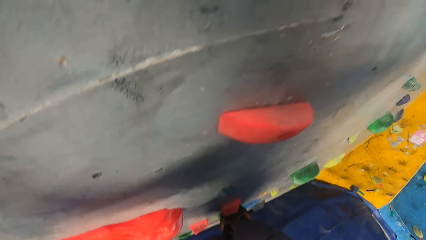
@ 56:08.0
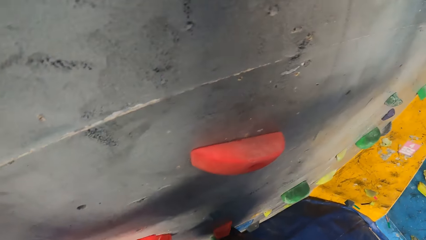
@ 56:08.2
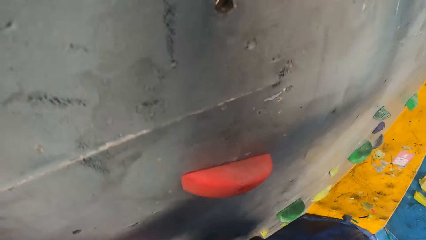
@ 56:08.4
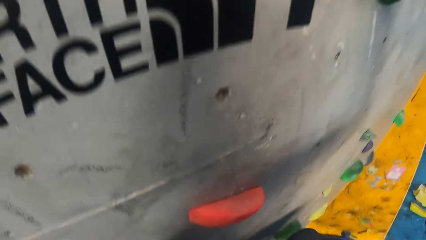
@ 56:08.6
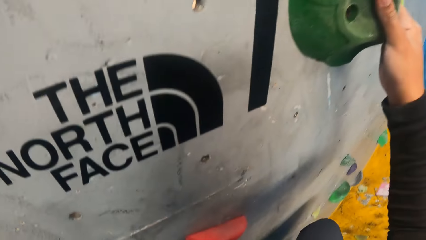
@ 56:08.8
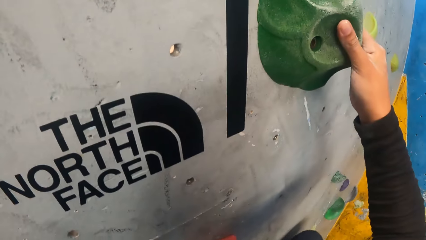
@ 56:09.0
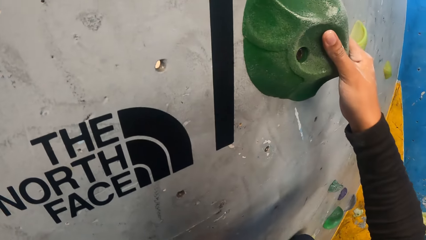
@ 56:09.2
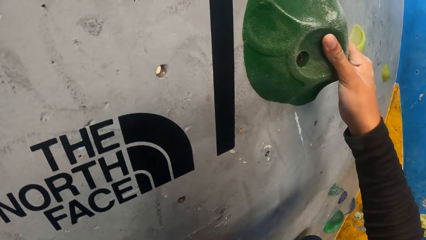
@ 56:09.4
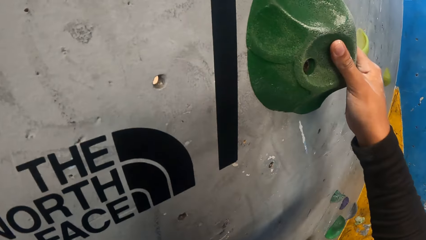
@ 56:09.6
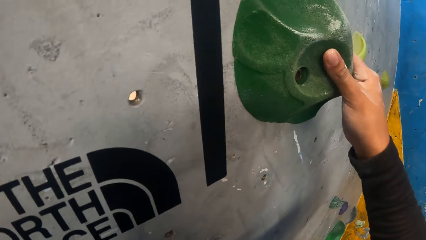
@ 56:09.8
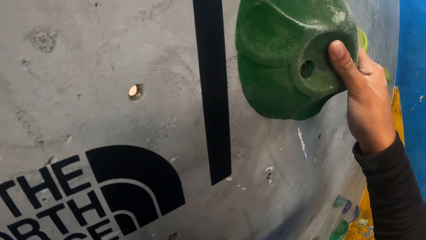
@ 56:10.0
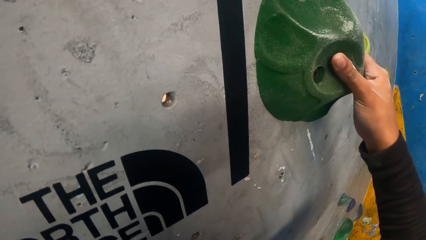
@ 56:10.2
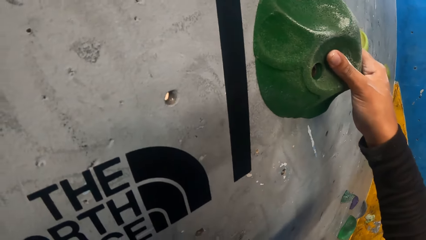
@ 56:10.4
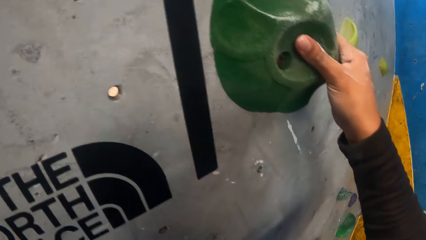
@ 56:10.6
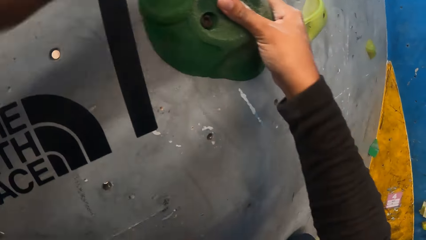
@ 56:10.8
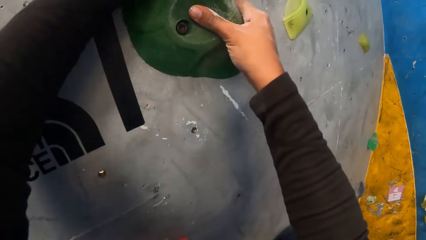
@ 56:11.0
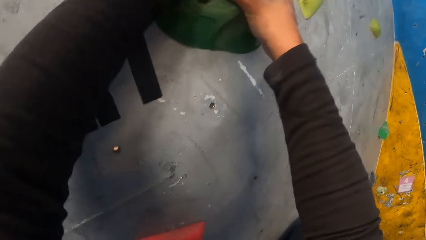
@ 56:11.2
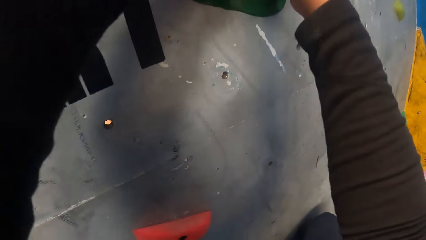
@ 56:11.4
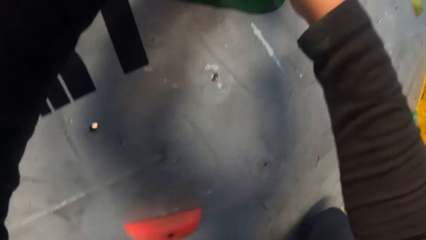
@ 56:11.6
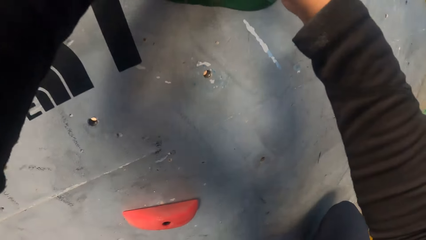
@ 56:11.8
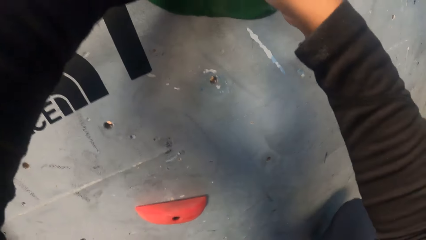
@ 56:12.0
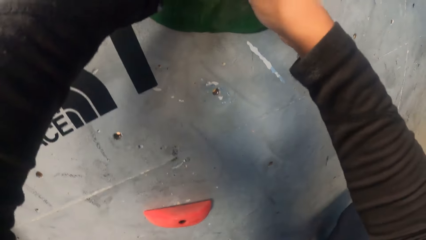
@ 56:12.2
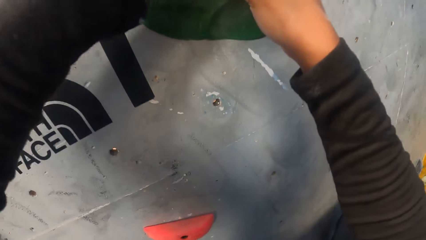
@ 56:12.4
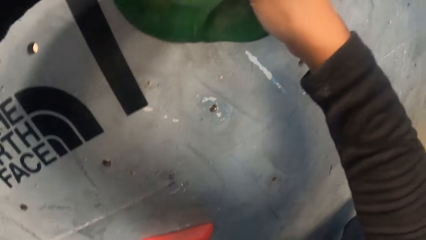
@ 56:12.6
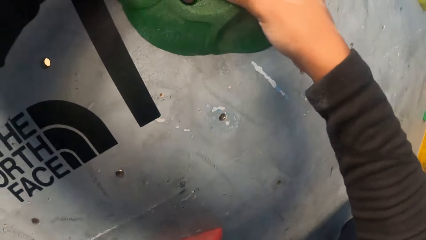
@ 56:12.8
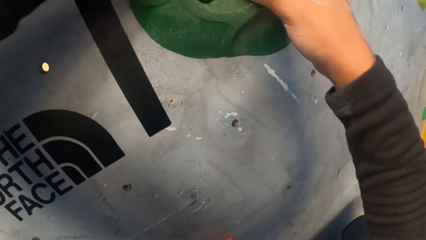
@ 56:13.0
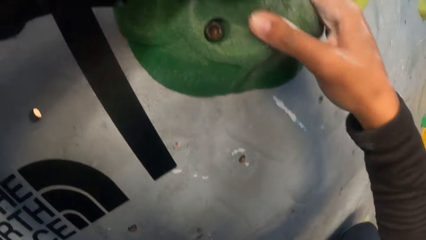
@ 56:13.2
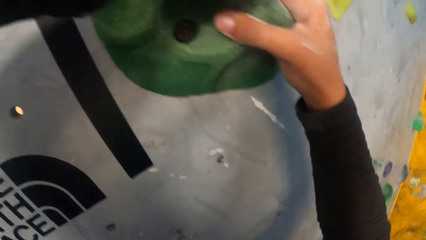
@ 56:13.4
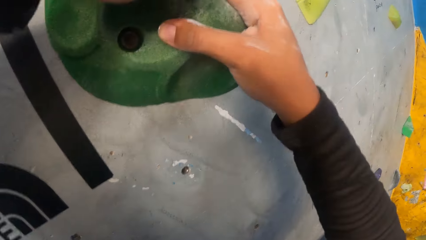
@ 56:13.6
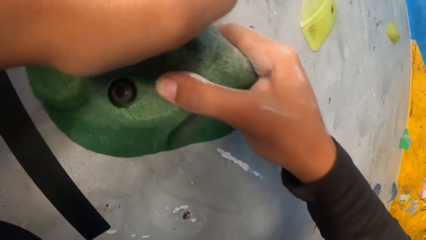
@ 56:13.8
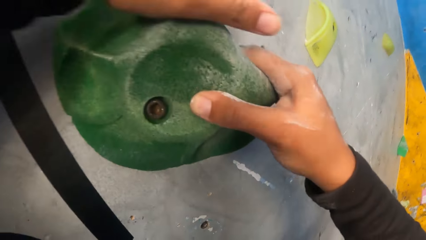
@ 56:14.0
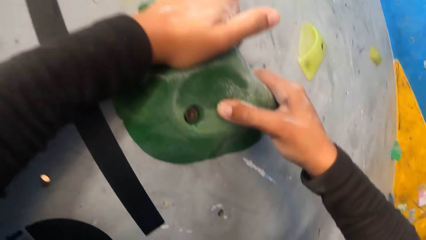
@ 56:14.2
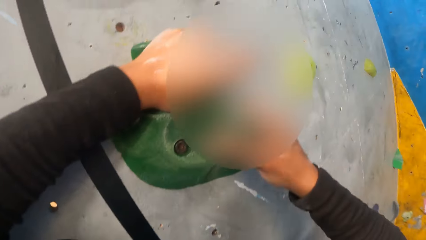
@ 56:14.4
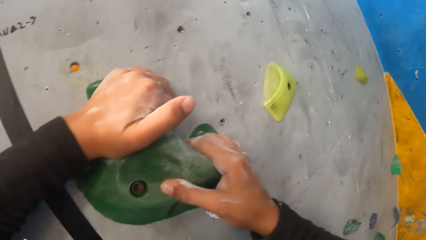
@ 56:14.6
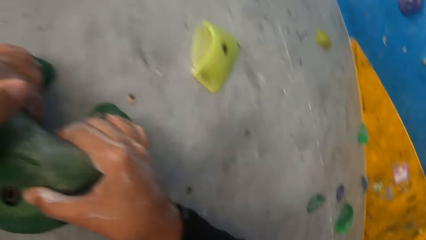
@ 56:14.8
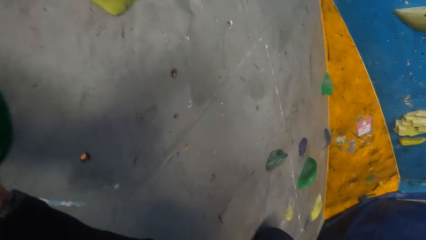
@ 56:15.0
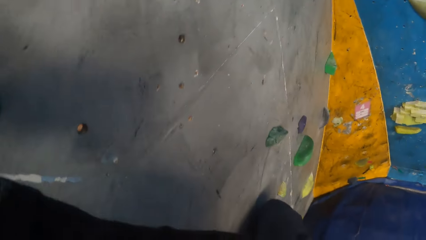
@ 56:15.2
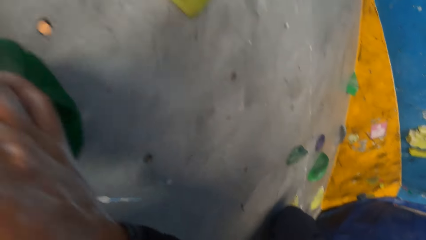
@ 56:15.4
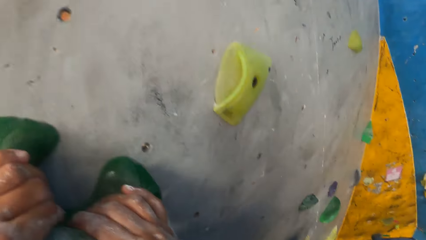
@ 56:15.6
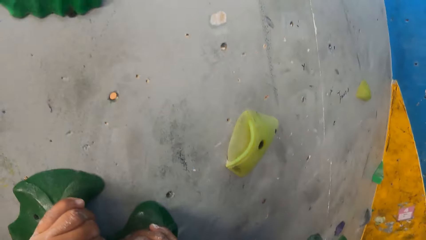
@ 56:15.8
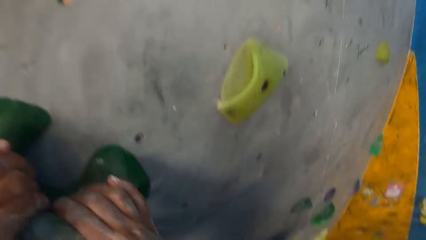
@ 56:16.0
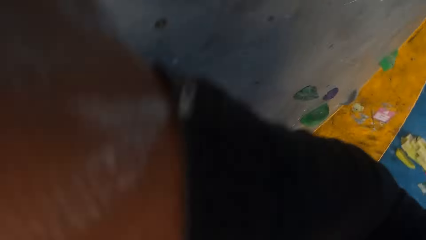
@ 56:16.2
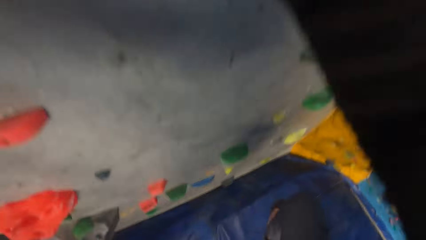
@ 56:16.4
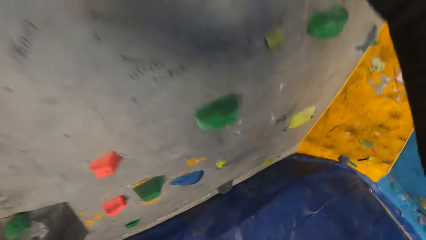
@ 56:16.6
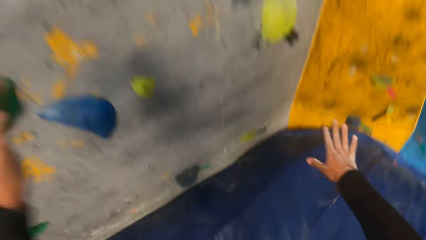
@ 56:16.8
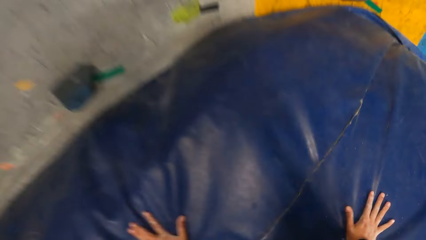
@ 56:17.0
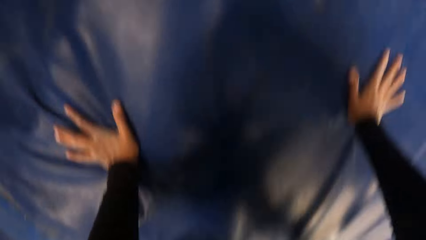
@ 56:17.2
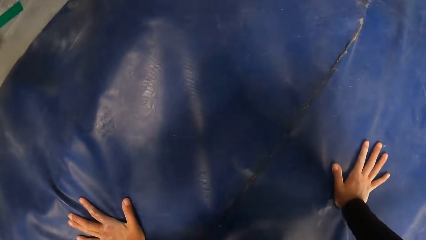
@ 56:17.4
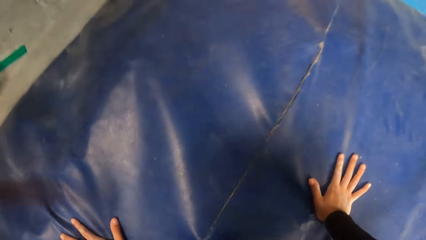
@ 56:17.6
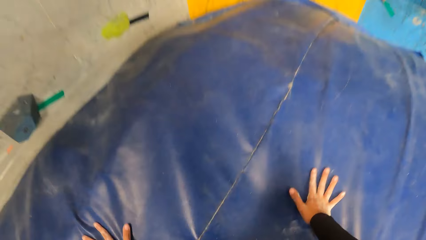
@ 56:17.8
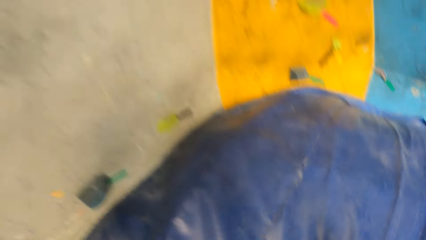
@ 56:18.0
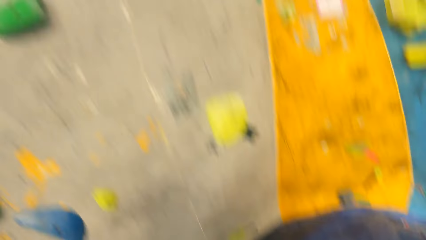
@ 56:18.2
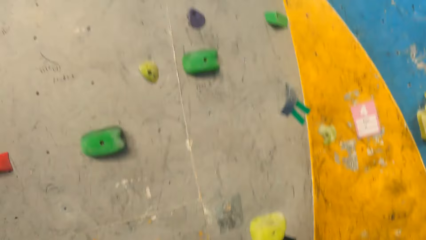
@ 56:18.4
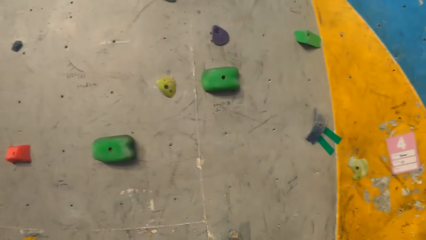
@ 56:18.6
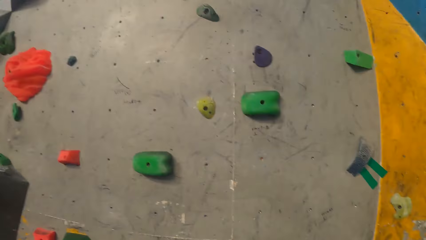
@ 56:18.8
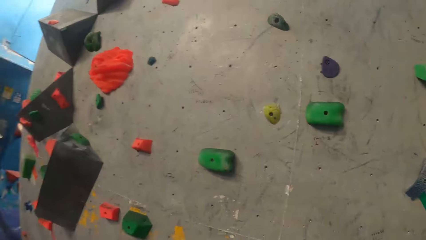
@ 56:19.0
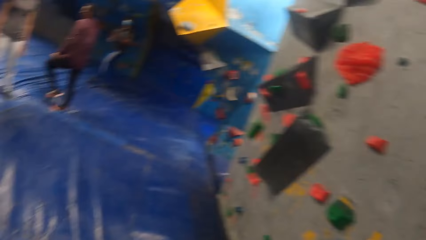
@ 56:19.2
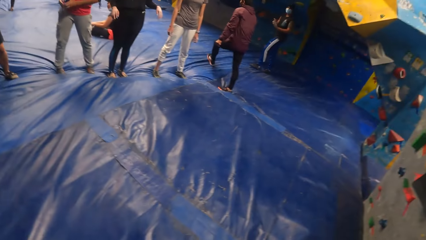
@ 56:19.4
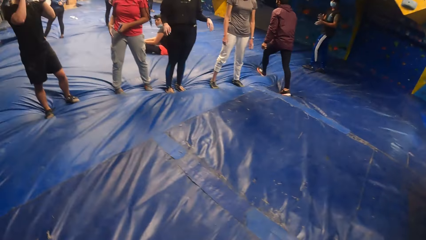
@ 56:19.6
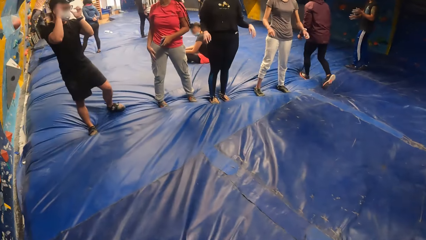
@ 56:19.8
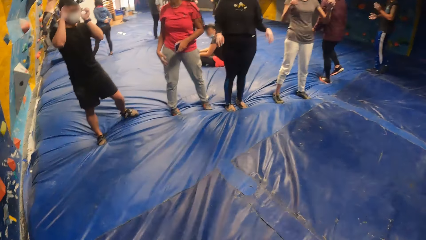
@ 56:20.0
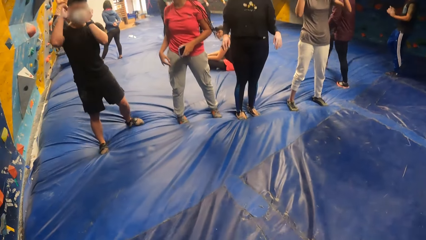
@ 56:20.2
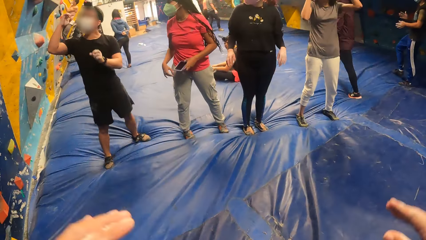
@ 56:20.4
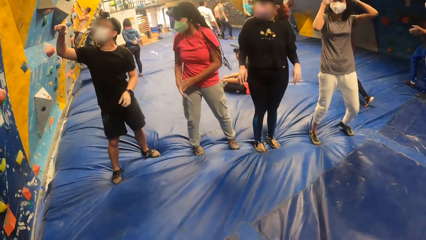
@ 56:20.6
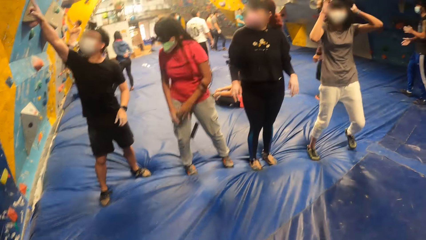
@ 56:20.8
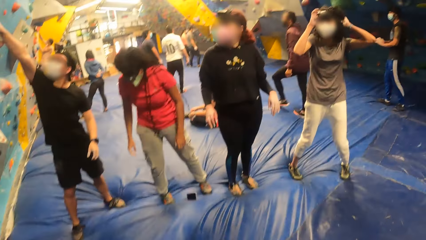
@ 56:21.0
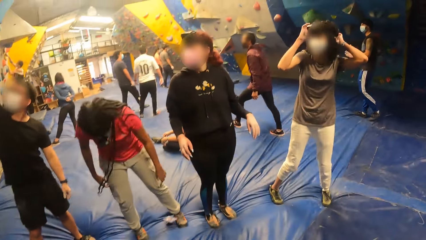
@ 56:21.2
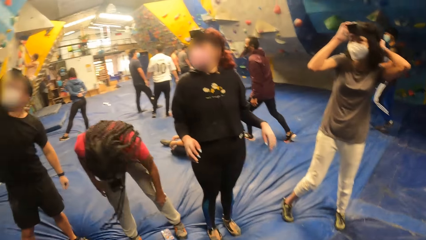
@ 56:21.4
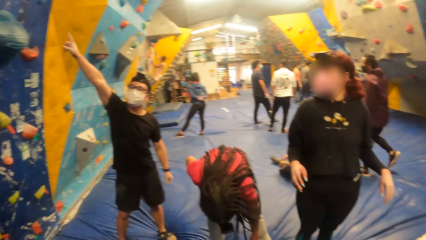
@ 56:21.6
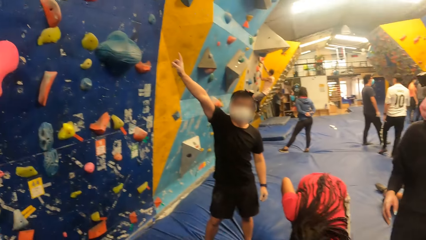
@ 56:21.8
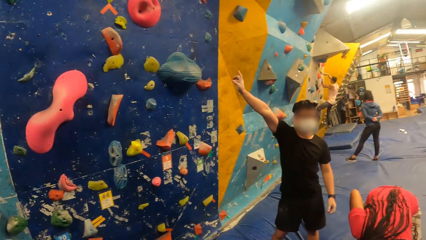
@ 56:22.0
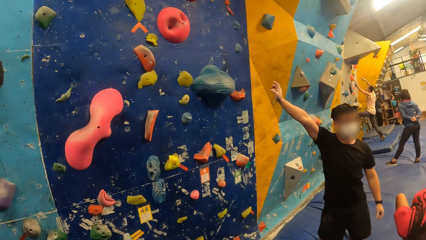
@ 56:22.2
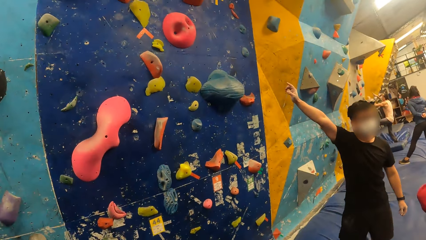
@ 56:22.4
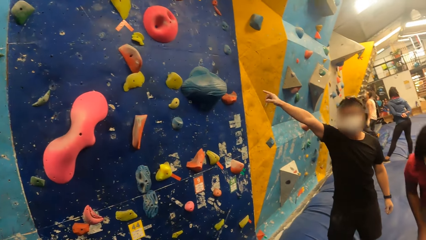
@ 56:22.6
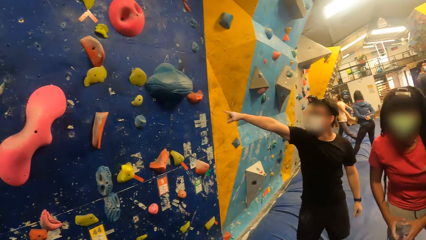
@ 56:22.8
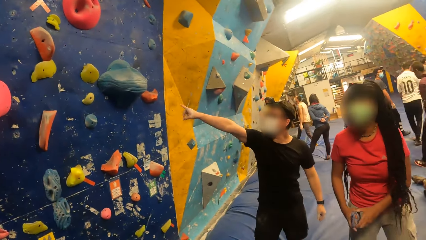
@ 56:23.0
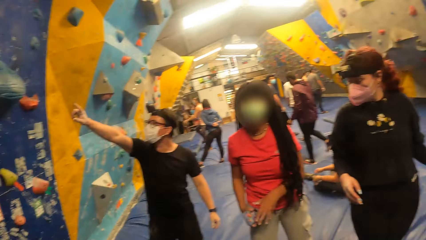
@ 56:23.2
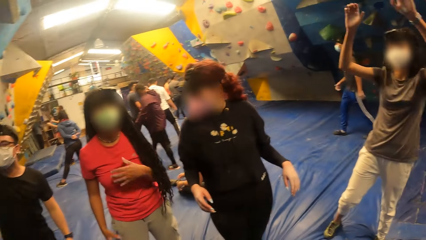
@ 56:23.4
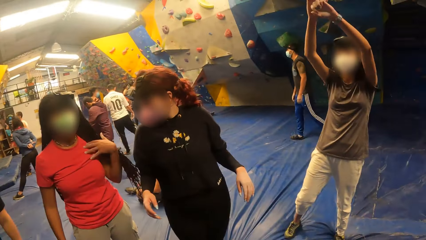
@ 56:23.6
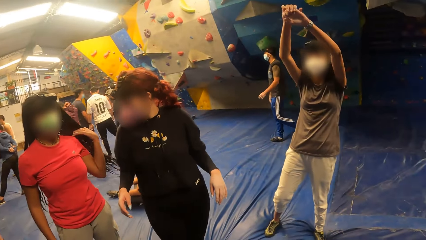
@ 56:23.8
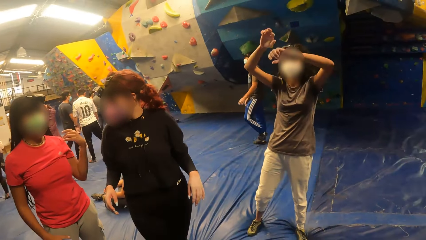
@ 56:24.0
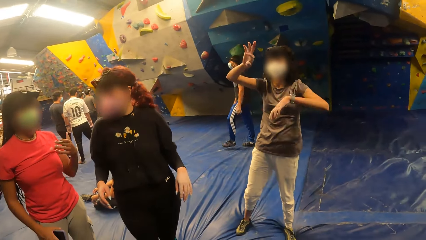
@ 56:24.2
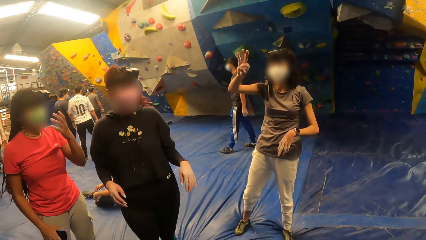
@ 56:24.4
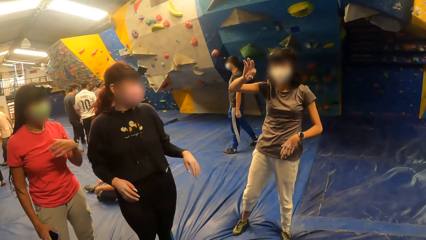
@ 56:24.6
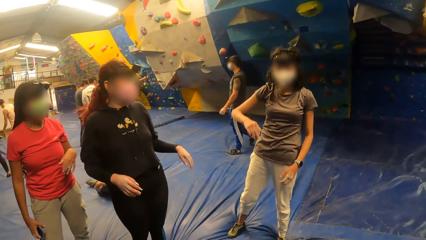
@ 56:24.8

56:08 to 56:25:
The camera wearer holds a climbing hold. They turn to the side. They jump on the floor. They fall from the bouldering wall. They turn to the side and walk around. A person bends down. The camera wearer turns to the side. Another person raises hands up.
